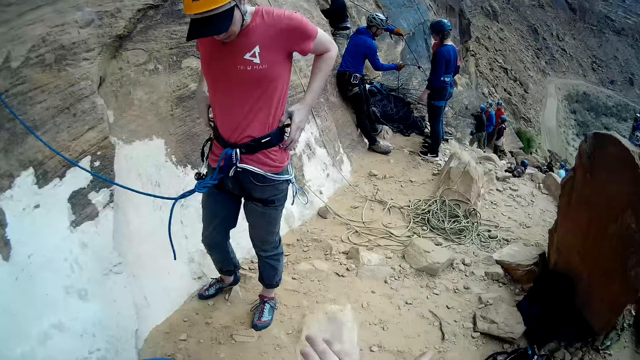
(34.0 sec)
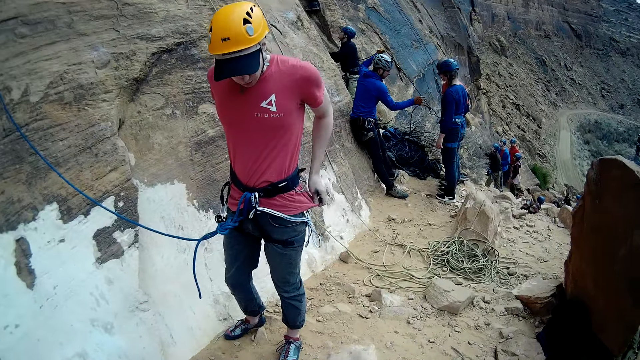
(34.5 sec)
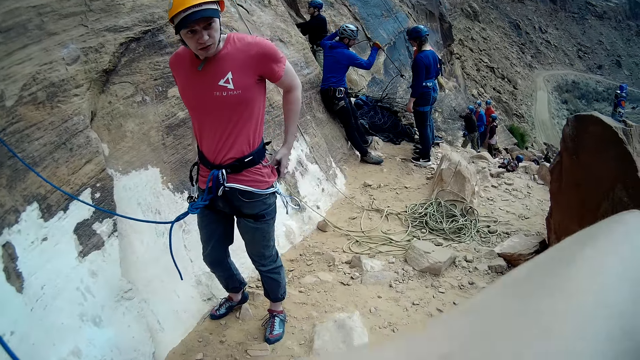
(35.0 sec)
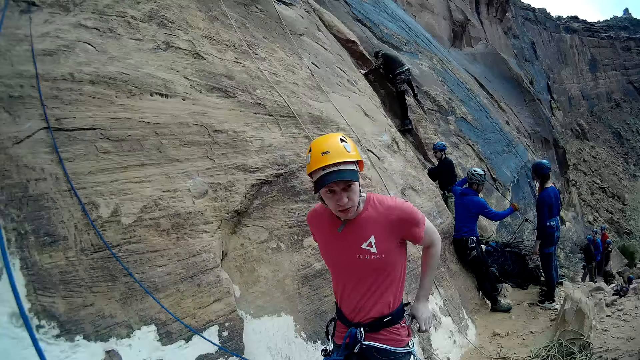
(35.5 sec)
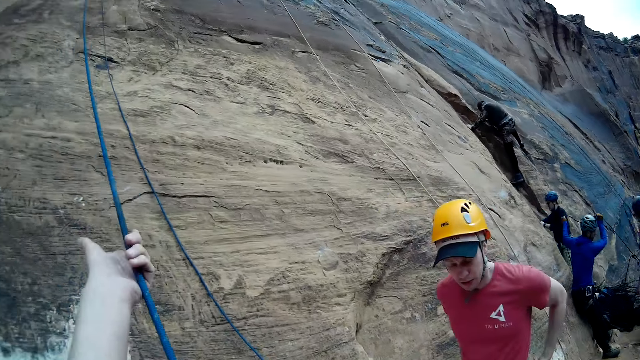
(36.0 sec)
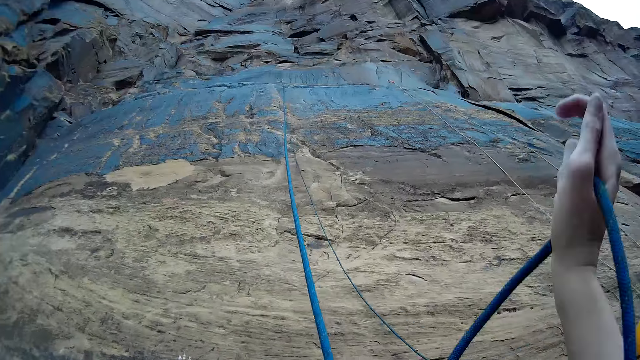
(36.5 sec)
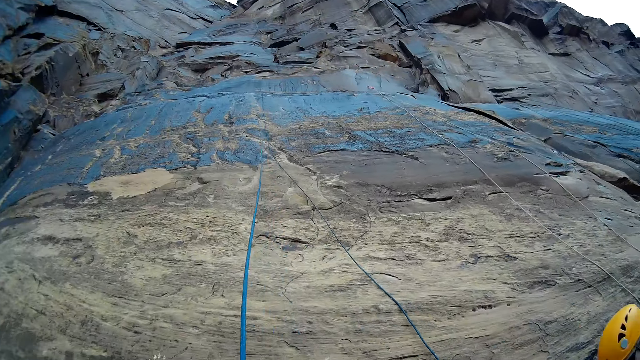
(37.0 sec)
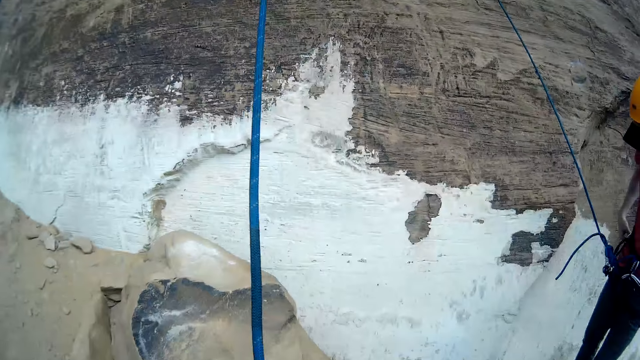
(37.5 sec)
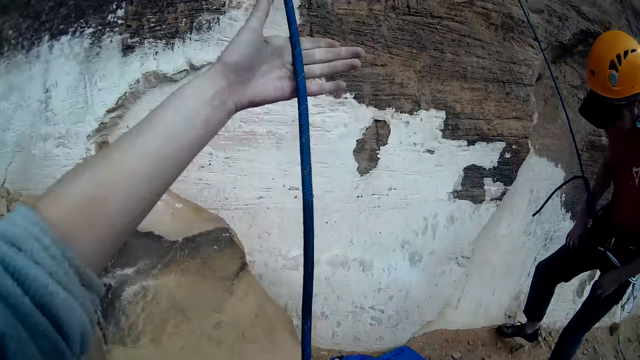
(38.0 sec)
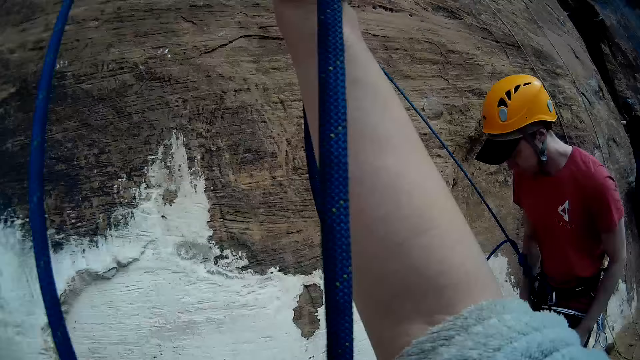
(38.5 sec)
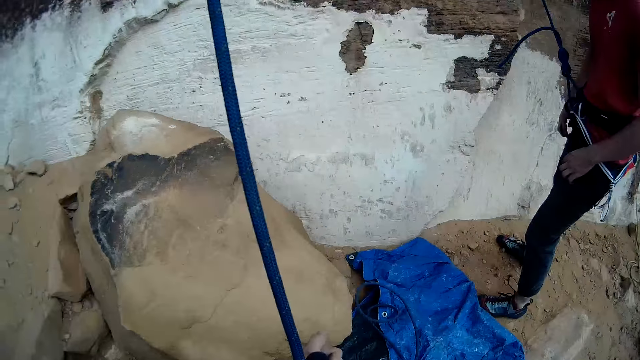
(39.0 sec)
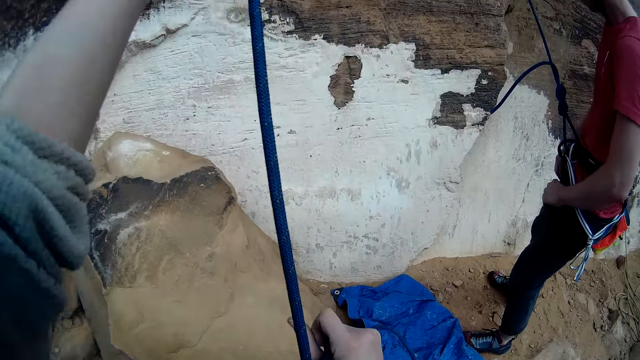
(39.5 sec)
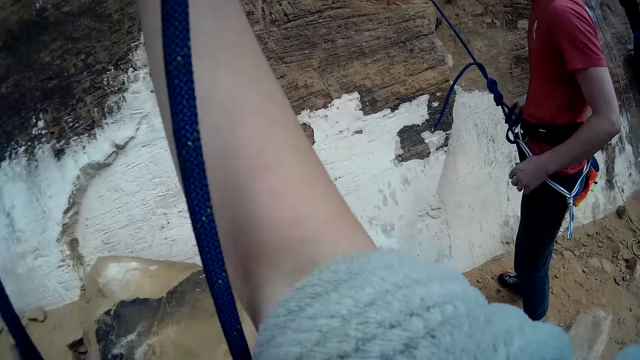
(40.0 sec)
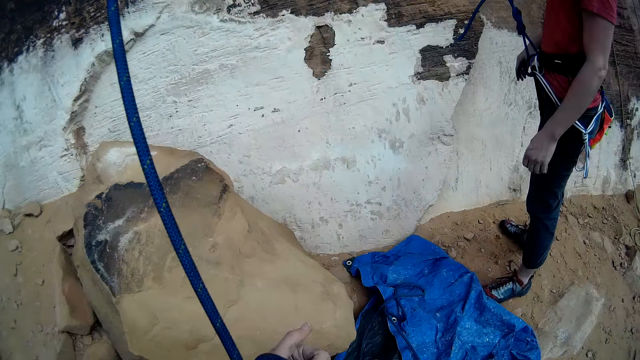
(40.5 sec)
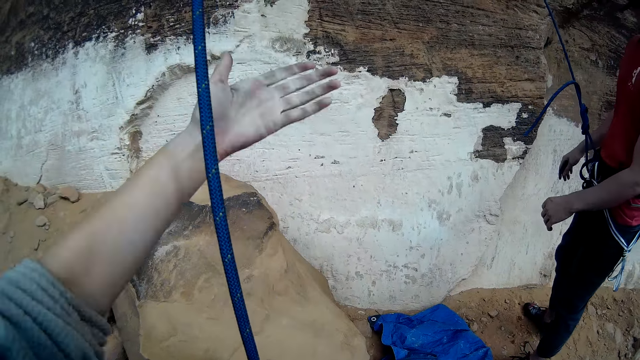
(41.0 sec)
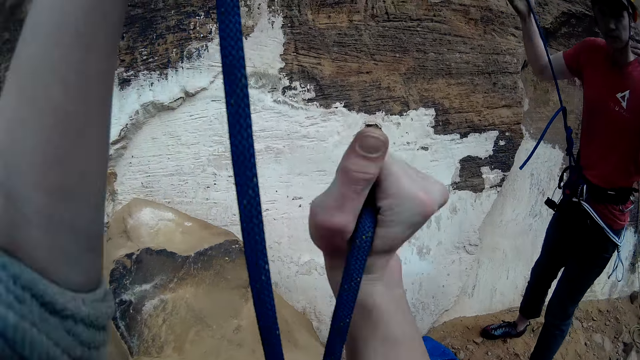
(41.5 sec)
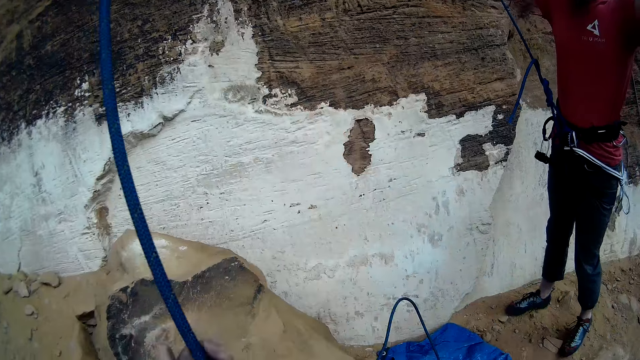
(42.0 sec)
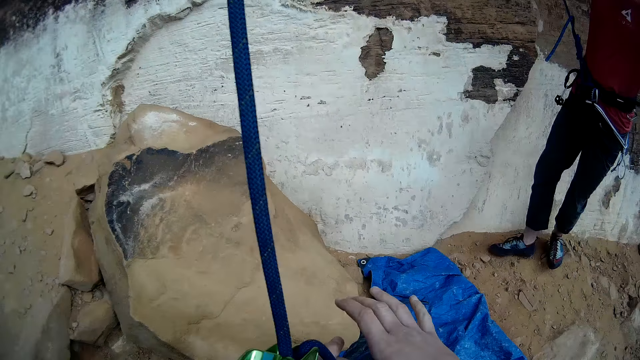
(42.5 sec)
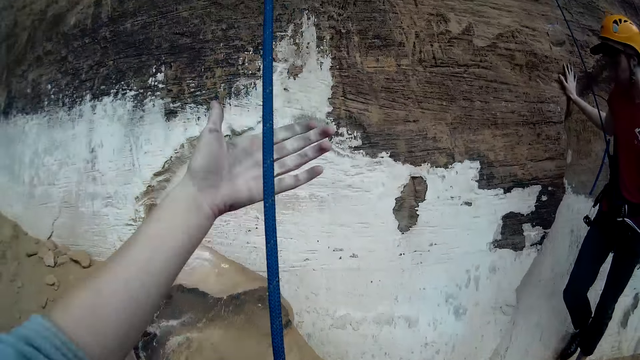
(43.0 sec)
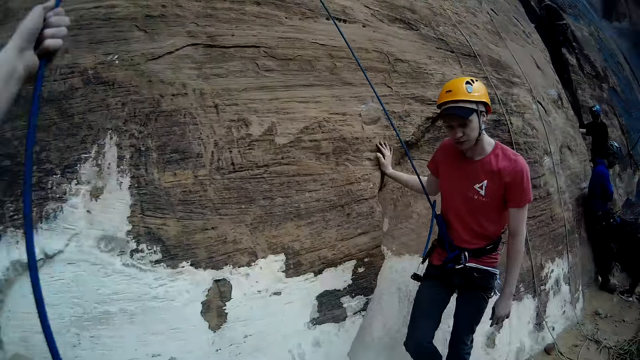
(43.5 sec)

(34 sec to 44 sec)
A man adjusts a rope with both hands. The camera wearer pulls the rope with both hands. They hold the rope. They pull the rope. The man moves both hands.

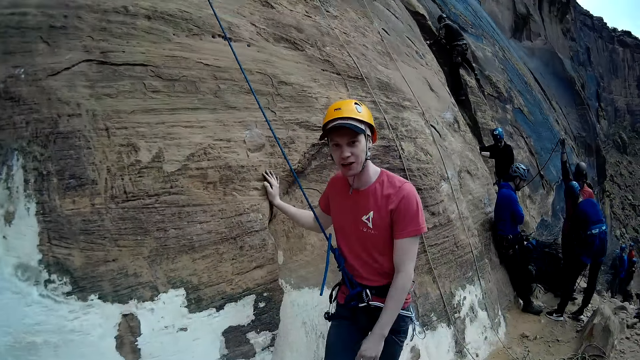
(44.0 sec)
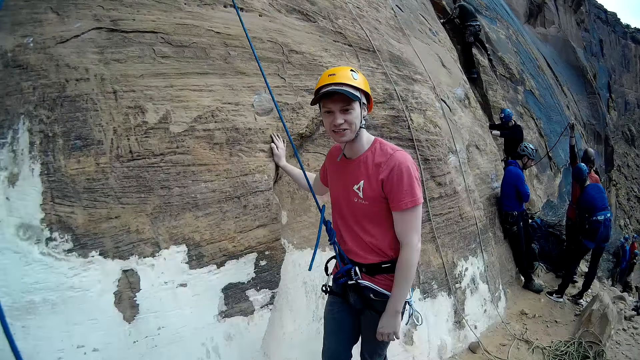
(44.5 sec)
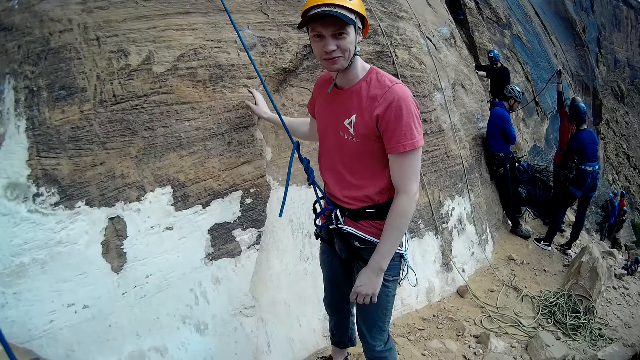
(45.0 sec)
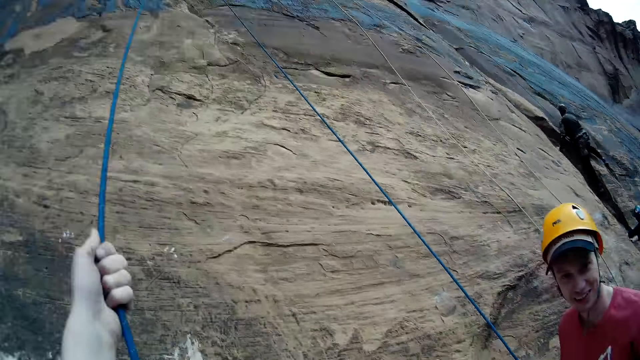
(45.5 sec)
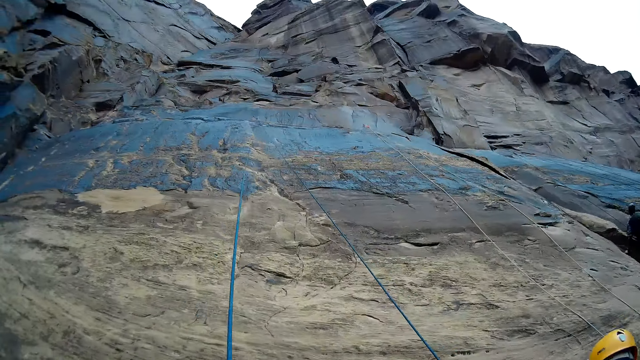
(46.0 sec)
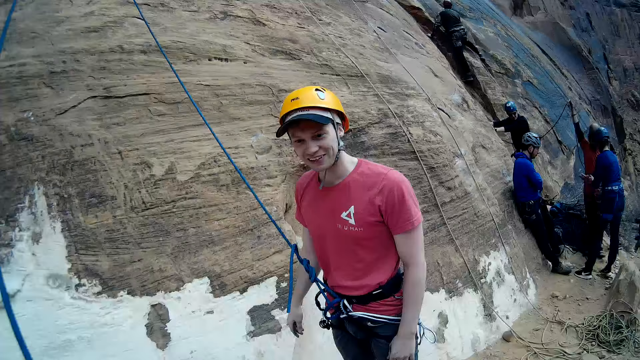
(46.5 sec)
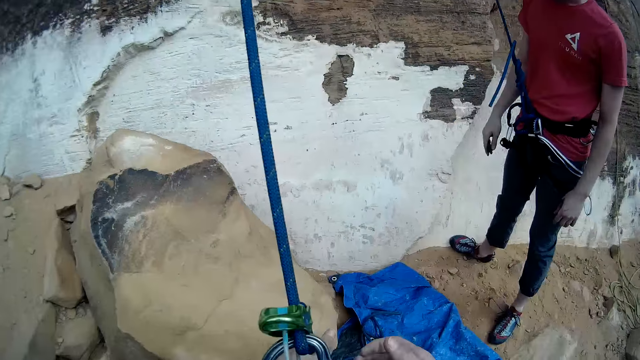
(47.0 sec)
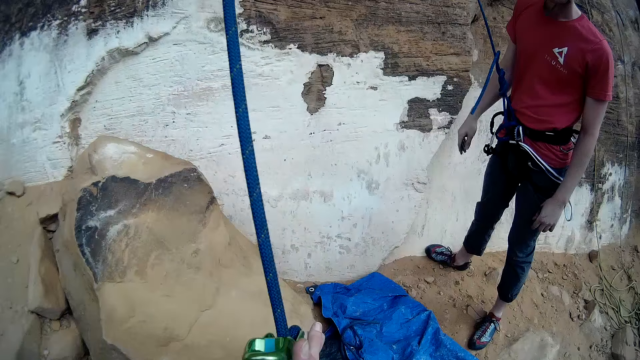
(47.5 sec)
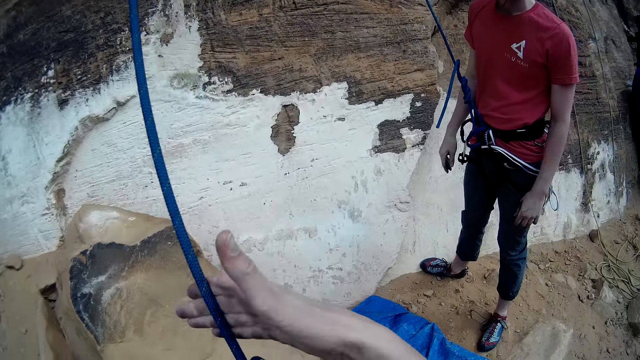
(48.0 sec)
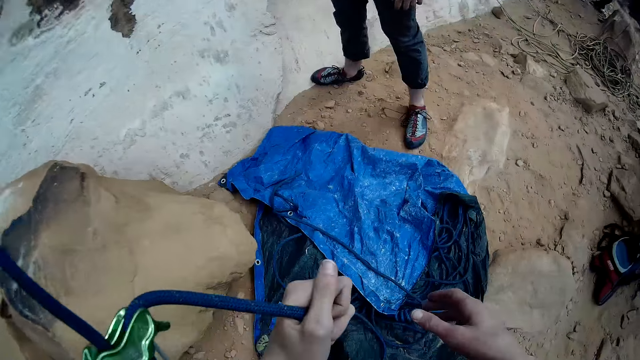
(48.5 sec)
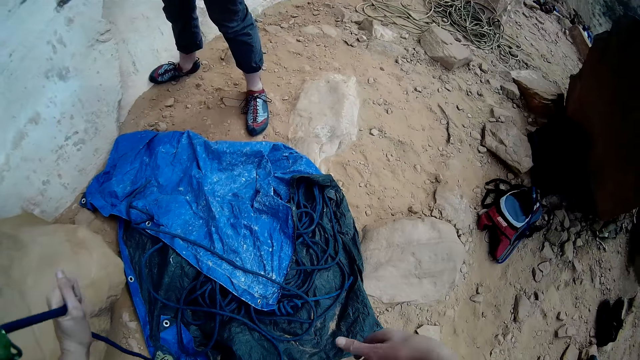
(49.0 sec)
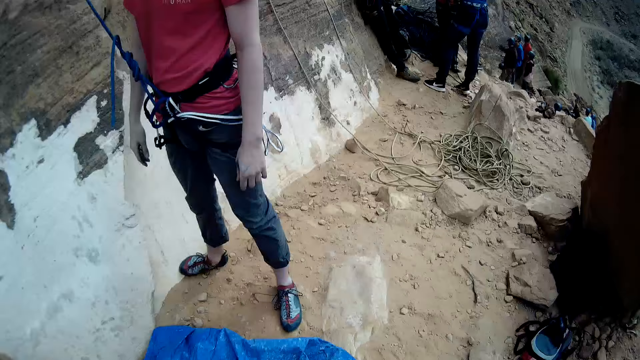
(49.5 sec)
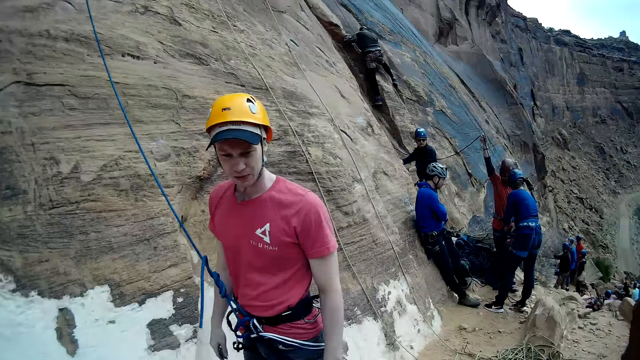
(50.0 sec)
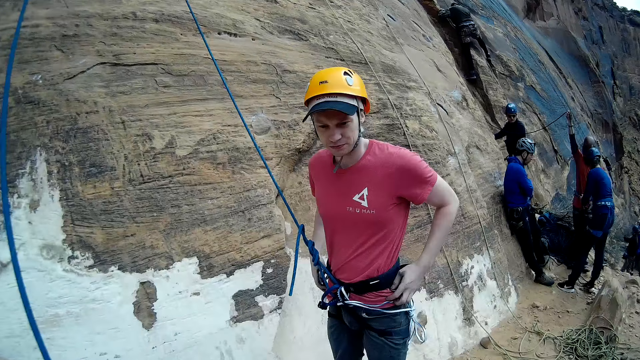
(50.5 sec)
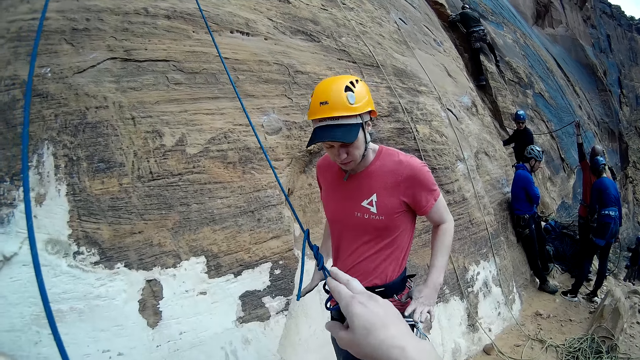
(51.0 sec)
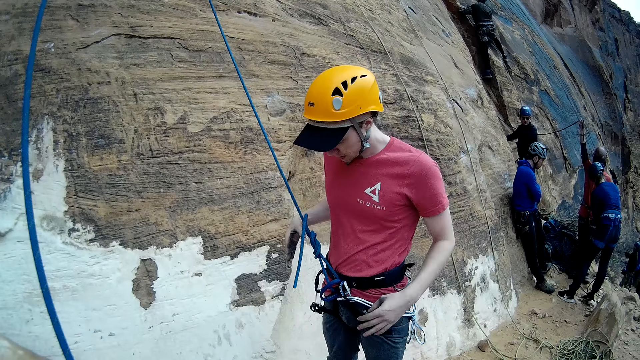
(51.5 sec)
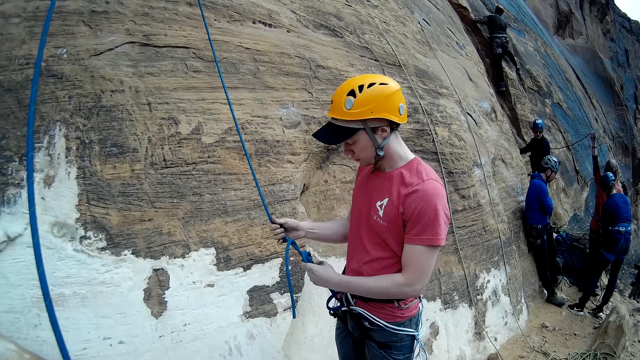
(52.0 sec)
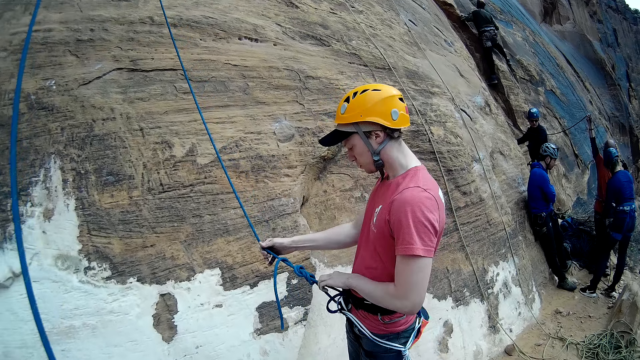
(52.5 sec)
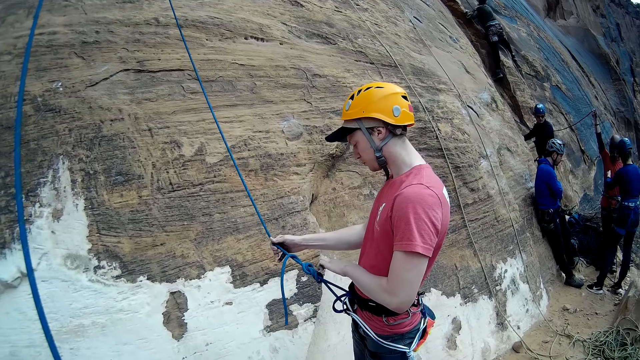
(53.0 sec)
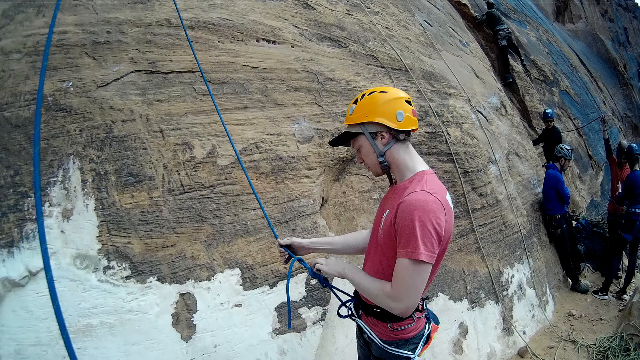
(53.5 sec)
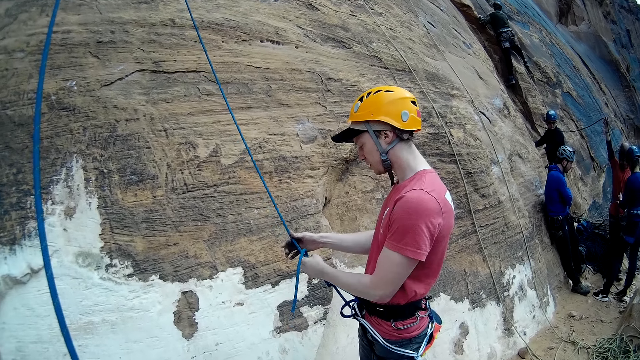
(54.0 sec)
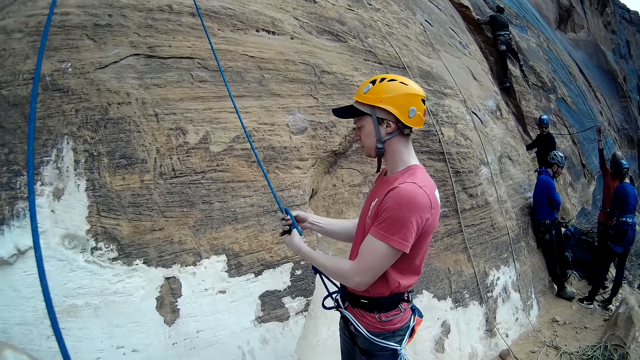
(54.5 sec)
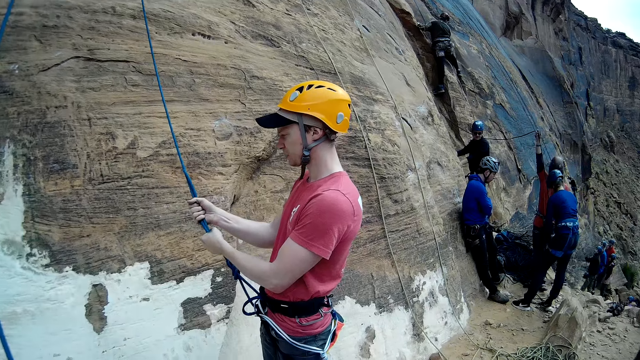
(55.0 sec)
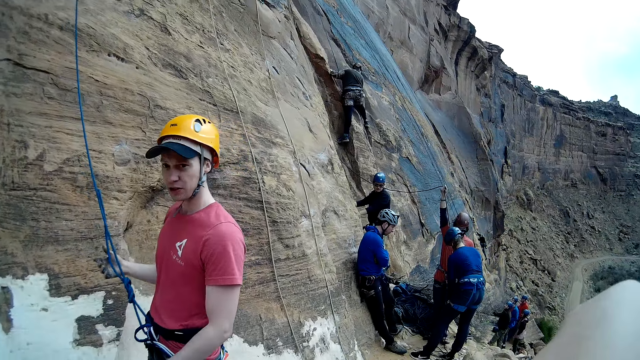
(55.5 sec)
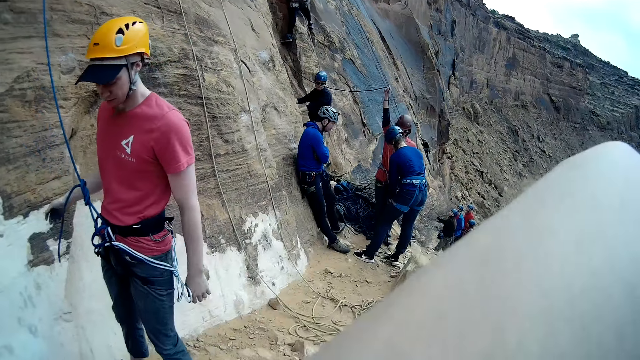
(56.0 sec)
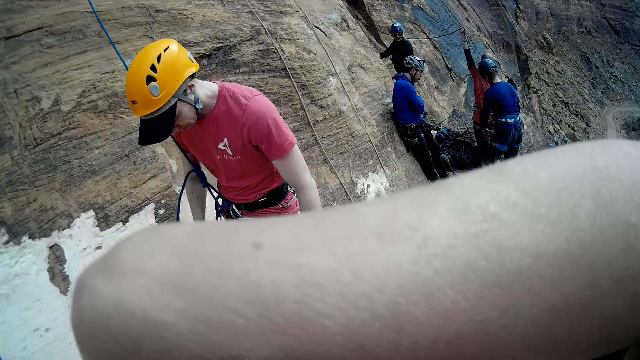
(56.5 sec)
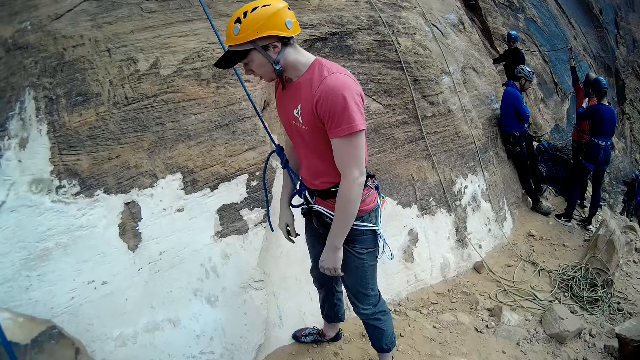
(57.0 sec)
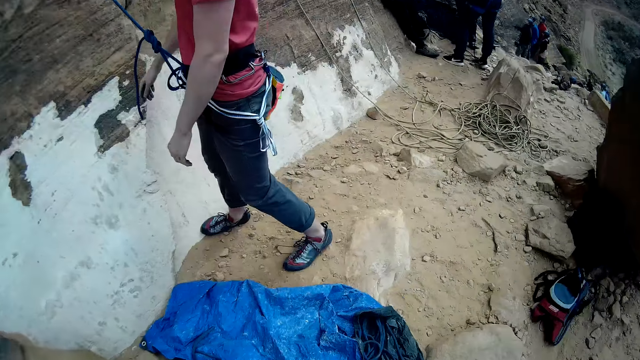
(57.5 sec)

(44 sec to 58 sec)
A man touches the wall with the right hand. The man talks to the camera wearer. The camera wearer looks around. They fold a rope with both hands. They move a hand. The man adjusts the rope with both hands. The camera wearer stretches a hand. The man holds the rope with both hands. The camera wearer looks around. The man removes hands with both hands.
